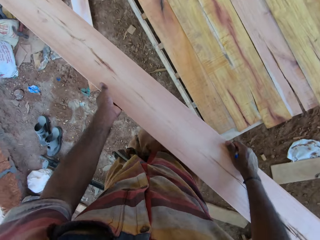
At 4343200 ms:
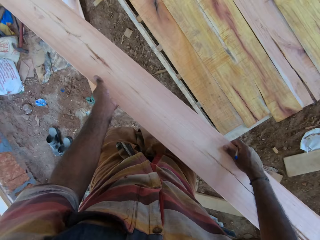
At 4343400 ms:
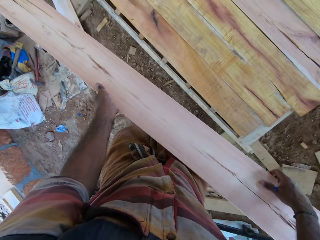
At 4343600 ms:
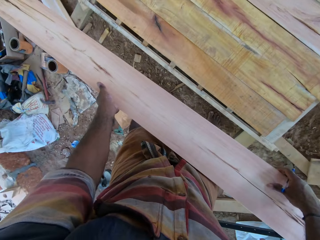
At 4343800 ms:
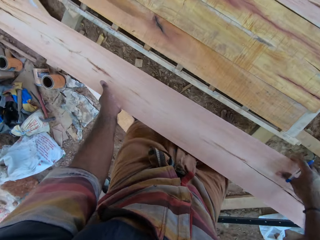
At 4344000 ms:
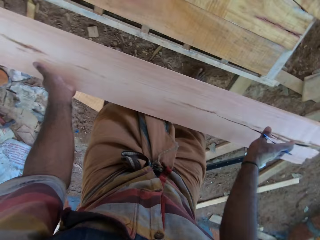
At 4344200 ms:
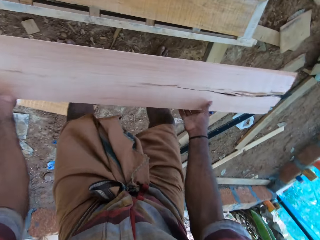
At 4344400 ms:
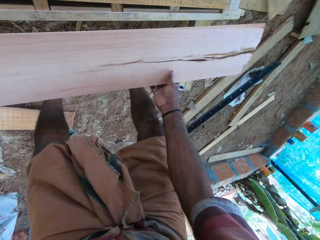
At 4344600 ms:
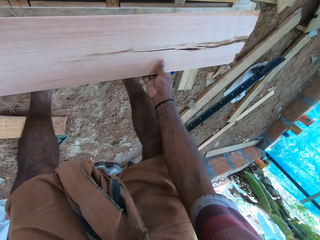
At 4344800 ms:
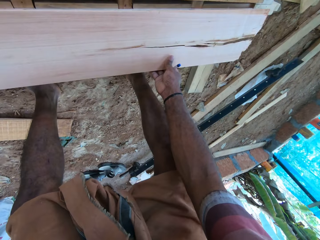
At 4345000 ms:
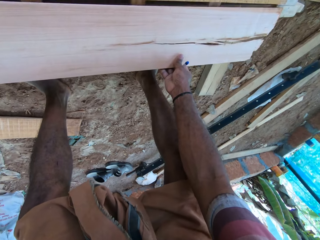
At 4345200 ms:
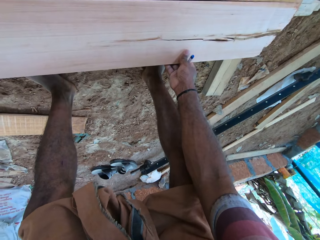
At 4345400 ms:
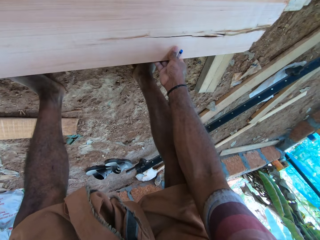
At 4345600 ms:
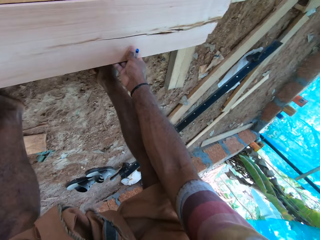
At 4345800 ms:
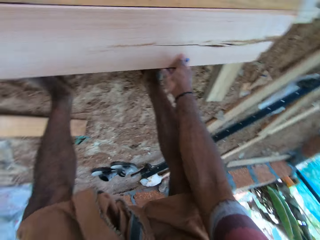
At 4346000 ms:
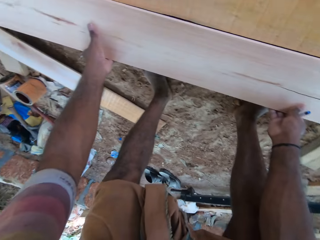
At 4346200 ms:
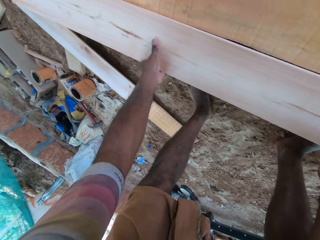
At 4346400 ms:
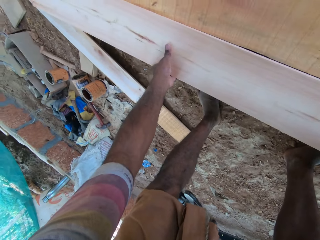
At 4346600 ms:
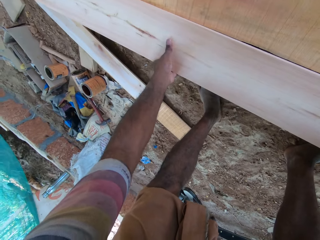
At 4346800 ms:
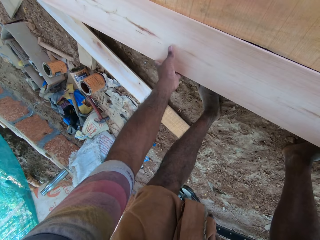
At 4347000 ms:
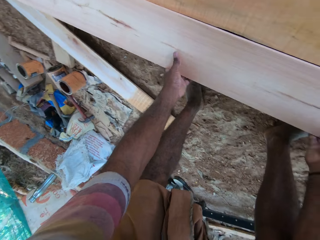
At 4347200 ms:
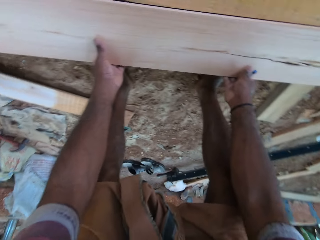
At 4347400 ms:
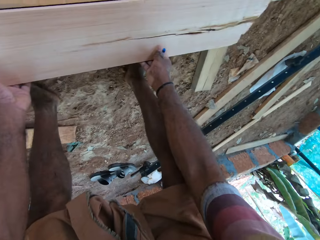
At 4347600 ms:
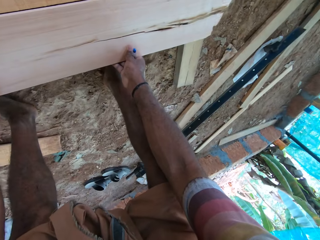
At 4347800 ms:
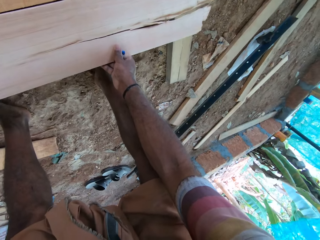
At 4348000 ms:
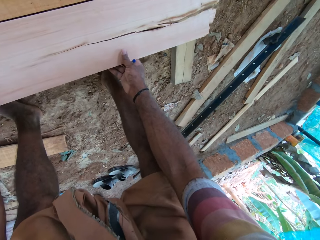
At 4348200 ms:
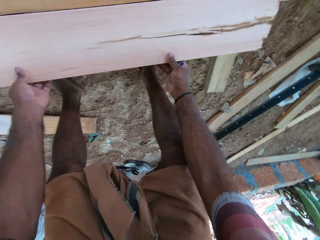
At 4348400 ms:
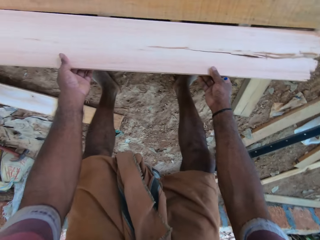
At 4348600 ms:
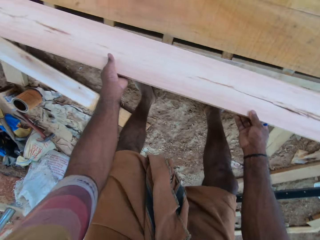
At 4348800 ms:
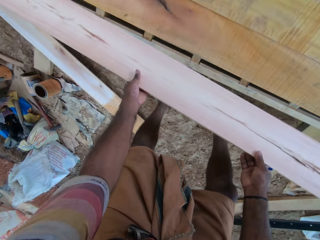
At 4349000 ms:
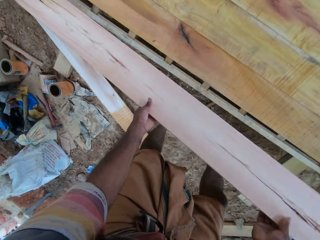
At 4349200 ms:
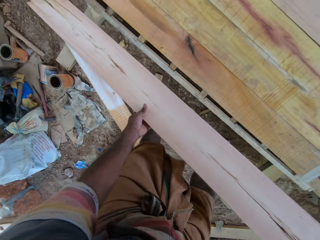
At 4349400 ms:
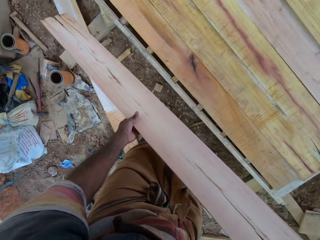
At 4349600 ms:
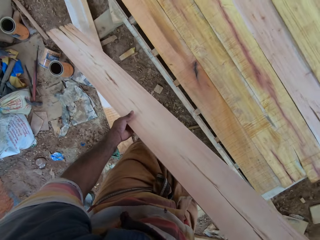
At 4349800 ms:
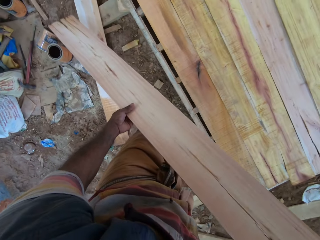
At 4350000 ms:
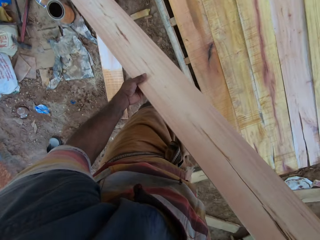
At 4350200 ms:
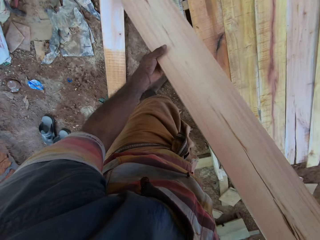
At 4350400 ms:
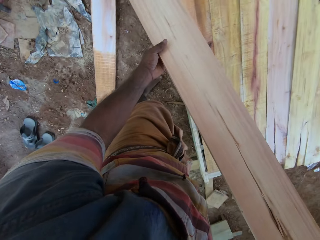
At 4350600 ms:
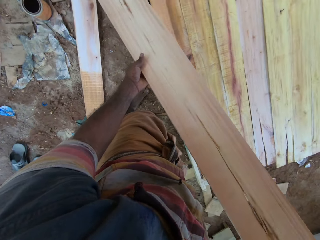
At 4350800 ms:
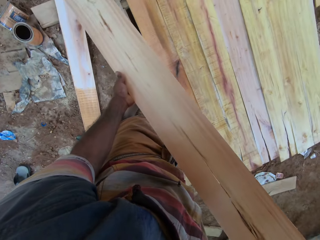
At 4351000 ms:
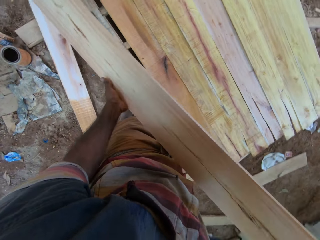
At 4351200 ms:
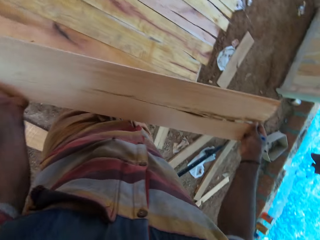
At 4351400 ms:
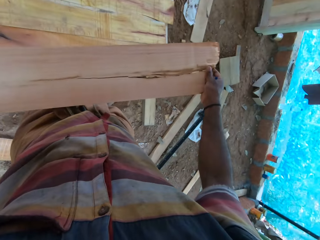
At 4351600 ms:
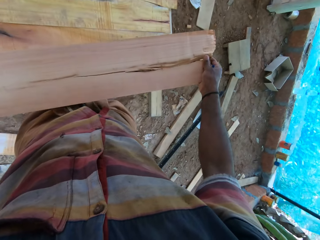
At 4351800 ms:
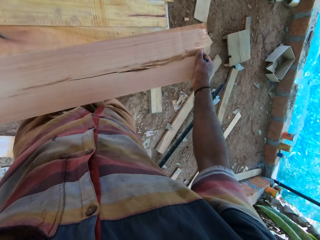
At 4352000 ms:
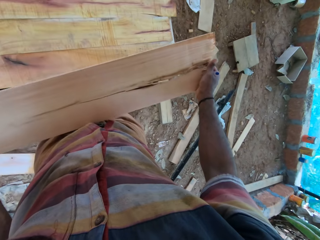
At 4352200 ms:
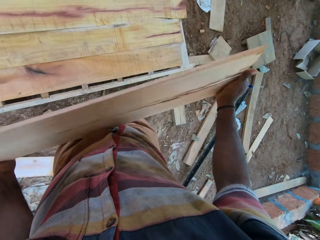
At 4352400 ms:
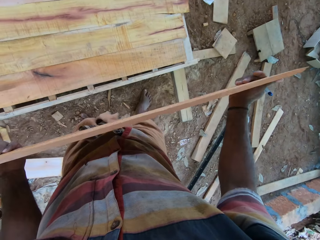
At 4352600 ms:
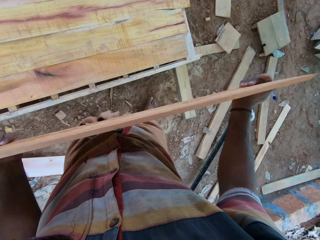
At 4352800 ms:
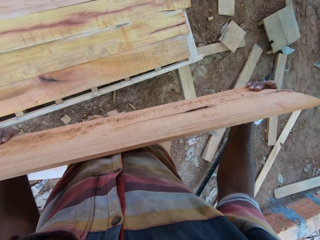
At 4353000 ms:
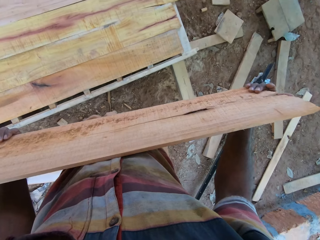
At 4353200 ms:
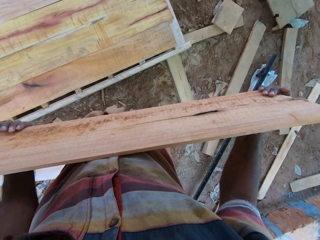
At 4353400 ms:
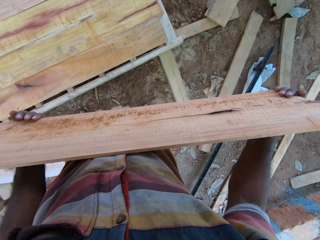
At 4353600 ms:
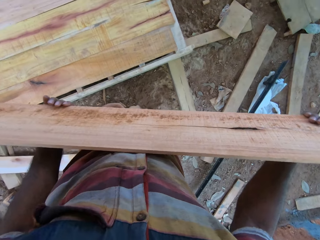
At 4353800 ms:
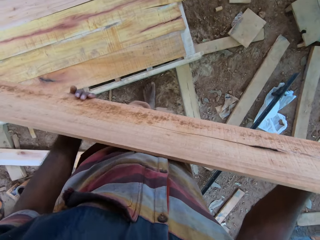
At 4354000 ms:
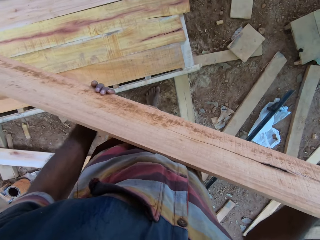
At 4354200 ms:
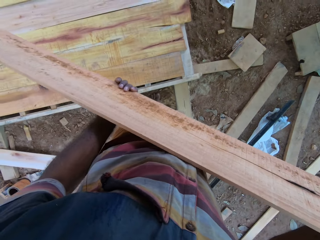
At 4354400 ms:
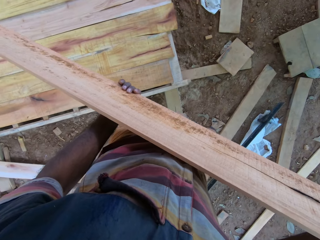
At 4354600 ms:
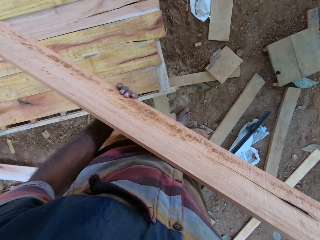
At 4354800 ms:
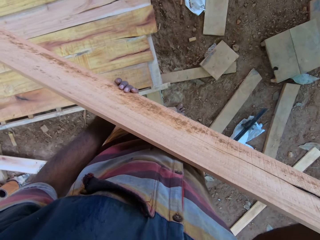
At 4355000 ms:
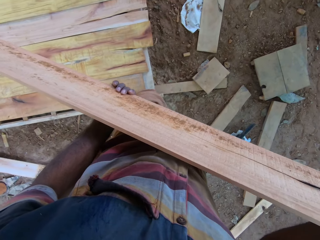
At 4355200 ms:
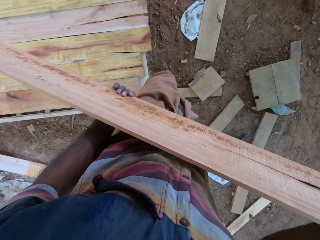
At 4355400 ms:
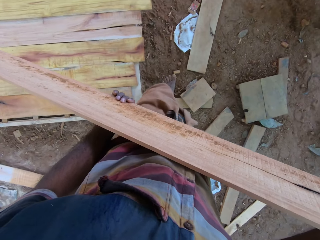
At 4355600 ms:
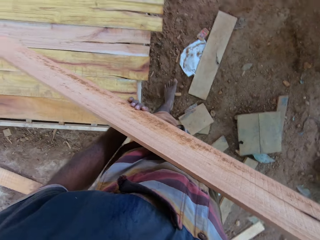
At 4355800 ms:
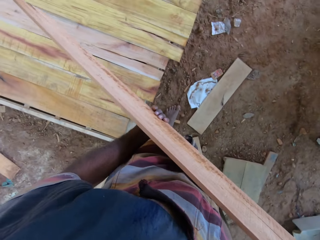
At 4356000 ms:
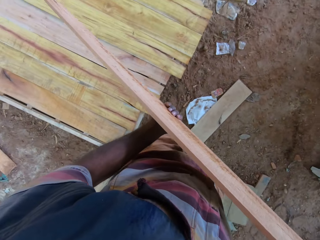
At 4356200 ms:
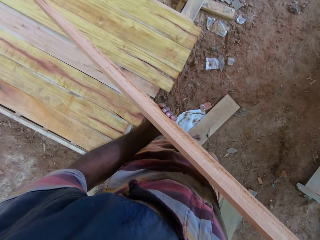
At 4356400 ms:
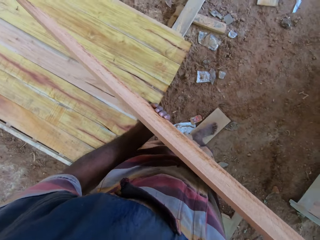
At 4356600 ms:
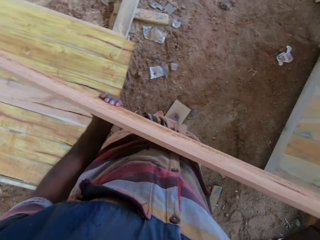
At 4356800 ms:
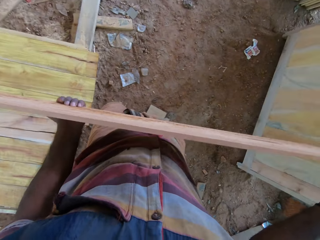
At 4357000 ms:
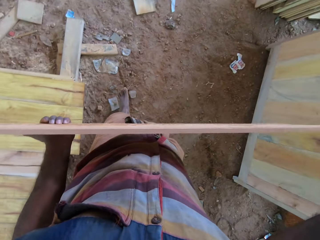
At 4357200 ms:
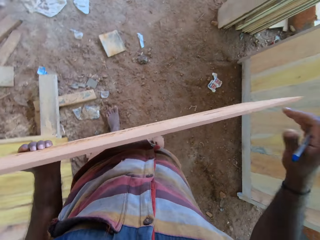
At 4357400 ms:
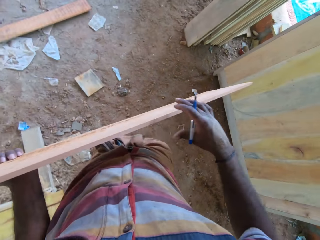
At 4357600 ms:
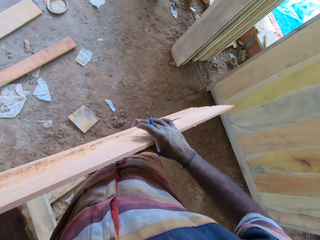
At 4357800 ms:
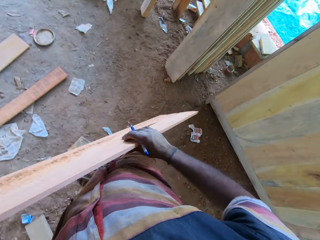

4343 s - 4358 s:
The camera wearer places the timber or wood on the floor. They pick up the timber from the floor. They hold the wood with the hands. They turn the wood. They walk on the workshop towards the wall.

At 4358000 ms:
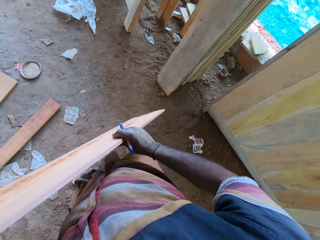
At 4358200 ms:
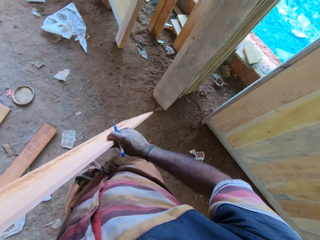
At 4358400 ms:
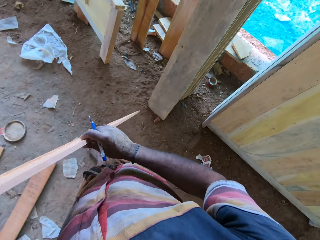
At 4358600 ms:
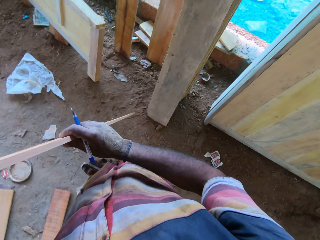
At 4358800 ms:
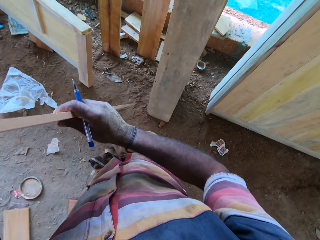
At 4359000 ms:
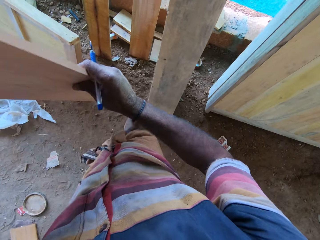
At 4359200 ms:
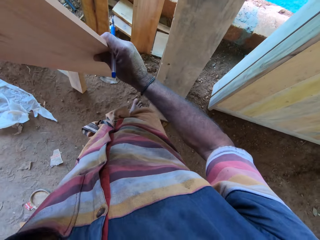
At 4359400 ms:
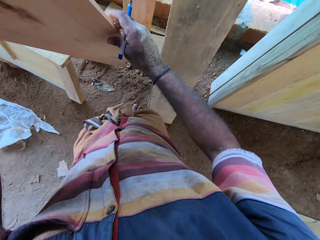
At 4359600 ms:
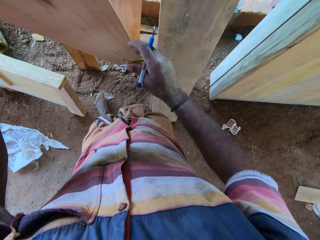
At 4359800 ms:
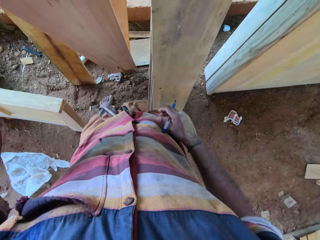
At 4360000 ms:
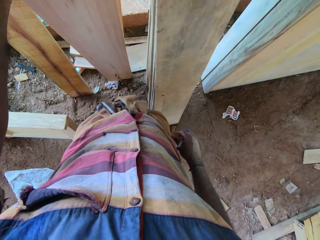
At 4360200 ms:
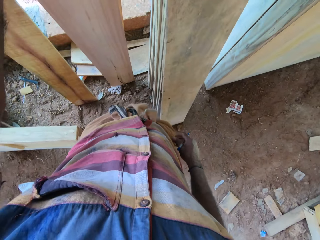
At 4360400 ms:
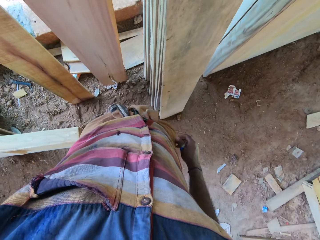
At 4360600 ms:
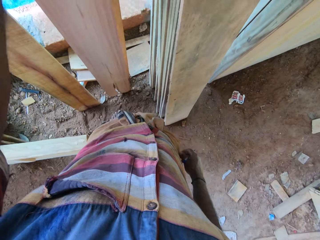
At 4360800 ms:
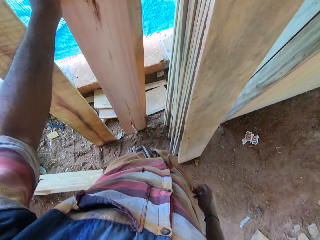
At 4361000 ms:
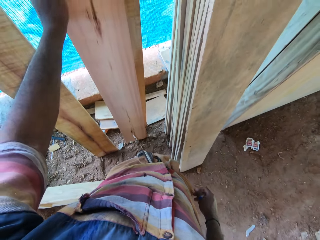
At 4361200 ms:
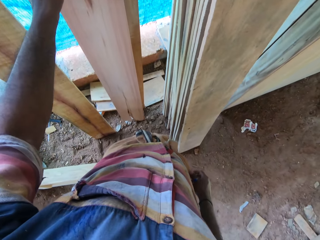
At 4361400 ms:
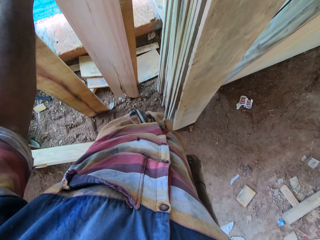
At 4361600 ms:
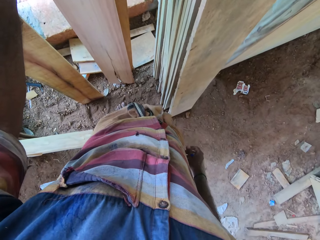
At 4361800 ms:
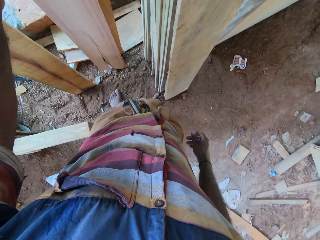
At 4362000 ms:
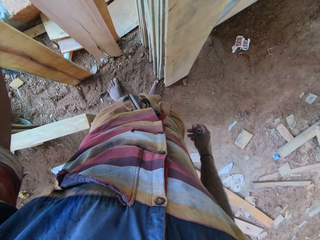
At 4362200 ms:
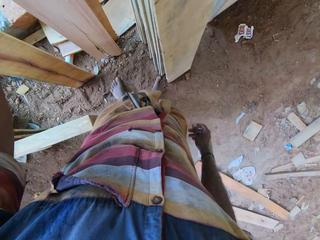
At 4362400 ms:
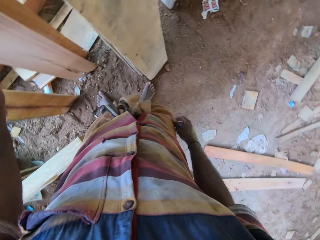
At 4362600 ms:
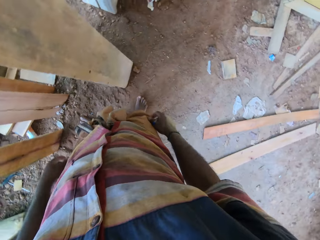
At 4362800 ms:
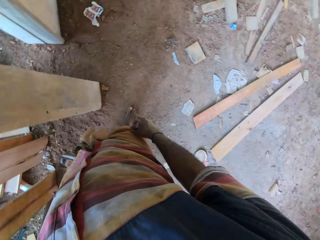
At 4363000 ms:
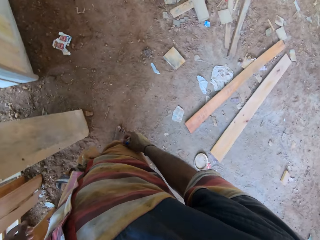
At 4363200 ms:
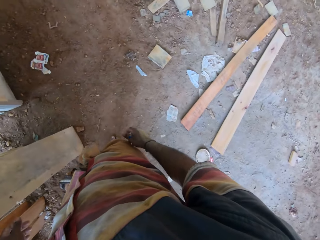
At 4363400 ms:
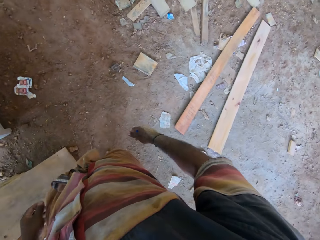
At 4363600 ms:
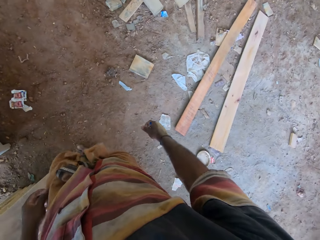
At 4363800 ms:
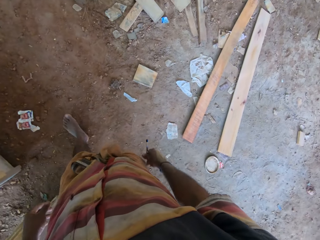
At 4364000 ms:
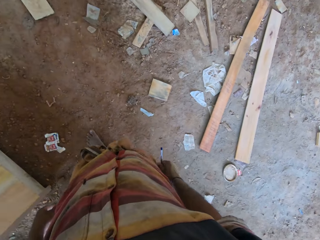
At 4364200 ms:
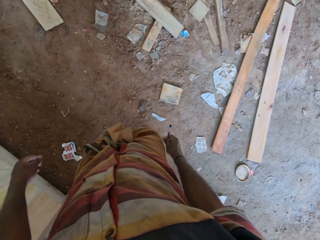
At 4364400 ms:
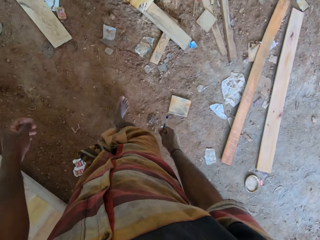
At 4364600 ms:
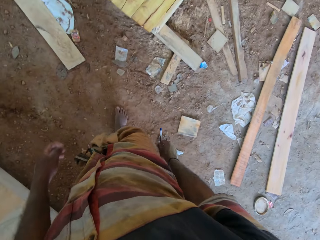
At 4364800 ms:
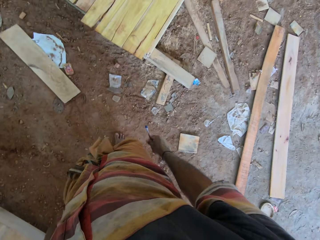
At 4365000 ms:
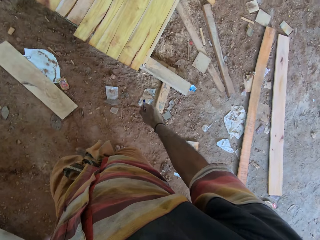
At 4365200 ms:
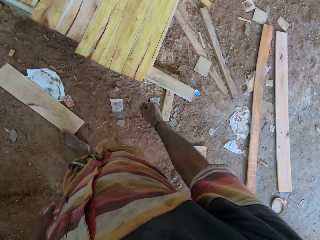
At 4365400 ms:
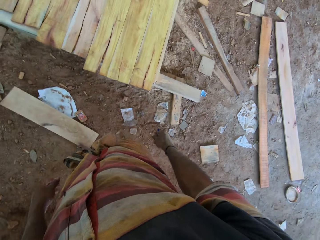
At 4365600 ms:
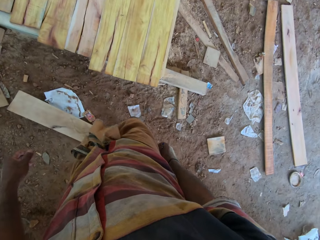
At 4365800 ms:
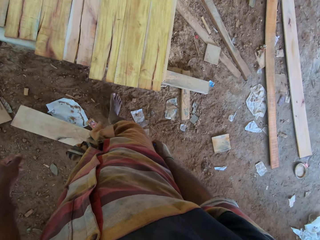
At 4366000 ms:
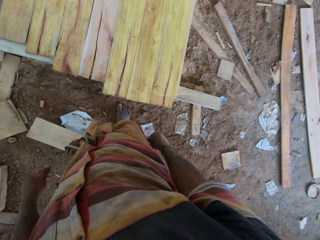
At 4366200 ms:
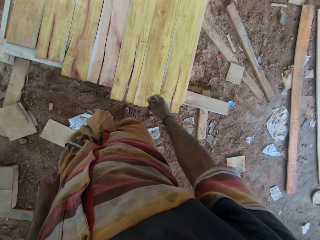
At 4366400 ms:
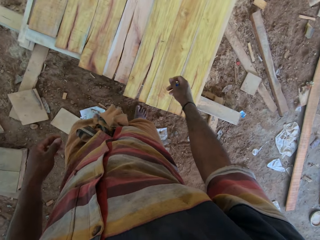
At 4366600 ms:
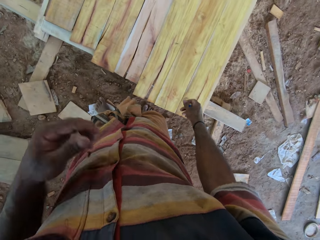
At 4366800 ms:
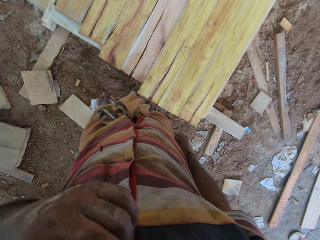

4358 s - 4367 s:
The camera wearer puts the wood or timber against the wall. They turn around the timber. They walk on the workshop towards the table.
